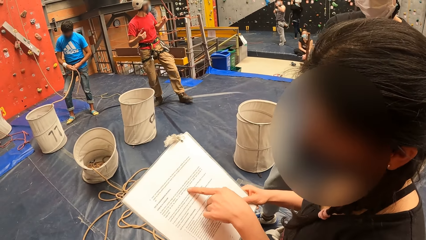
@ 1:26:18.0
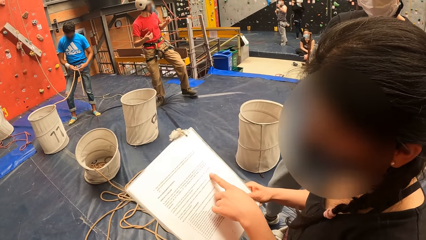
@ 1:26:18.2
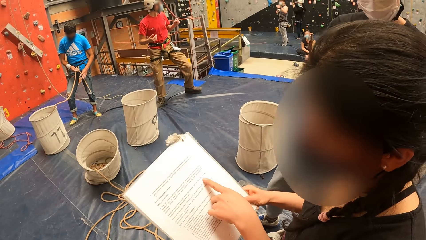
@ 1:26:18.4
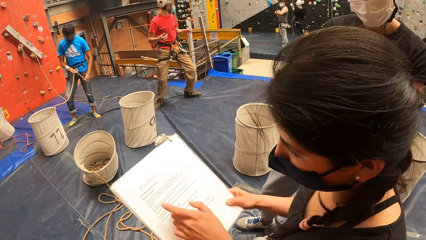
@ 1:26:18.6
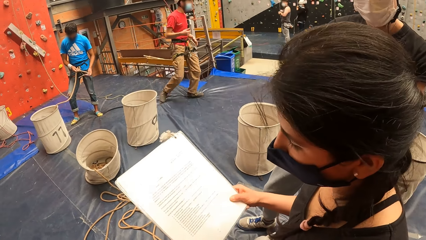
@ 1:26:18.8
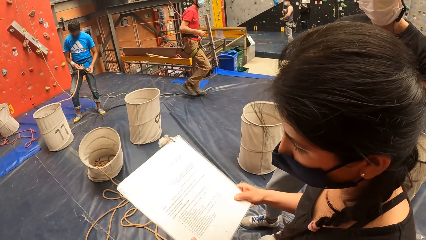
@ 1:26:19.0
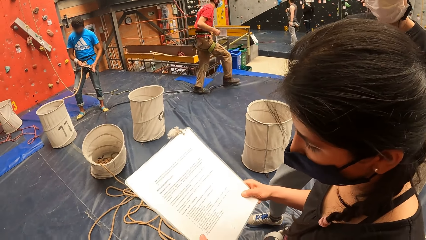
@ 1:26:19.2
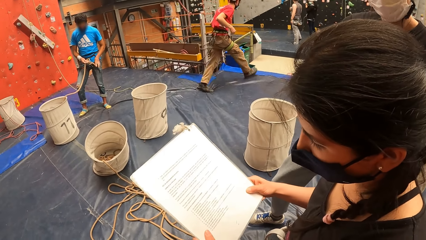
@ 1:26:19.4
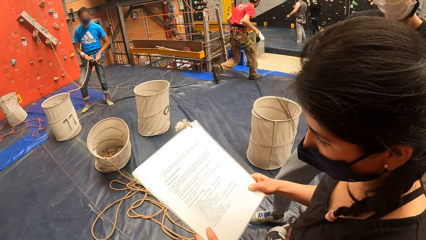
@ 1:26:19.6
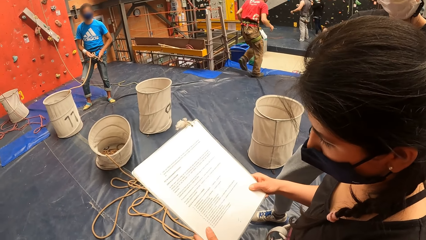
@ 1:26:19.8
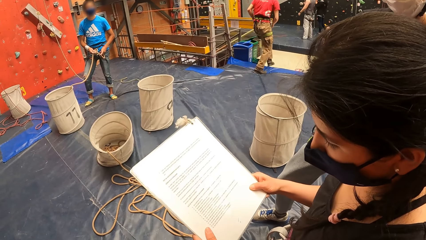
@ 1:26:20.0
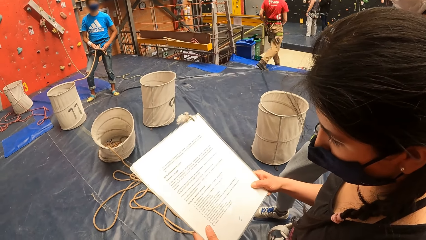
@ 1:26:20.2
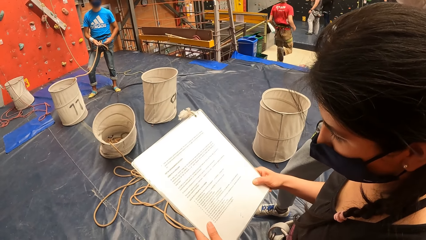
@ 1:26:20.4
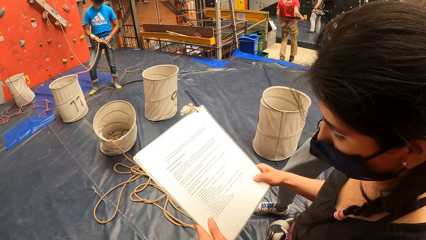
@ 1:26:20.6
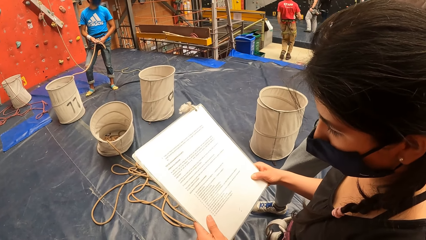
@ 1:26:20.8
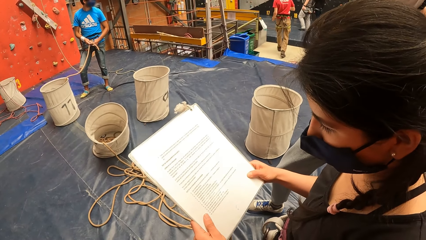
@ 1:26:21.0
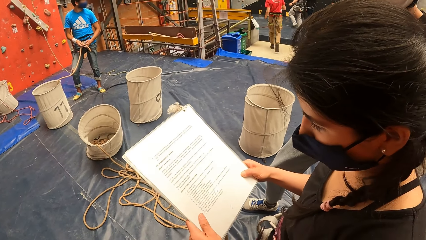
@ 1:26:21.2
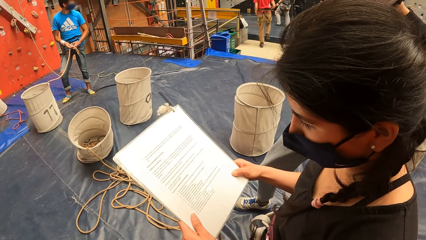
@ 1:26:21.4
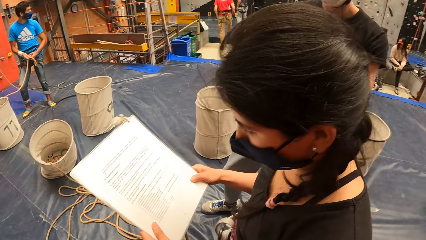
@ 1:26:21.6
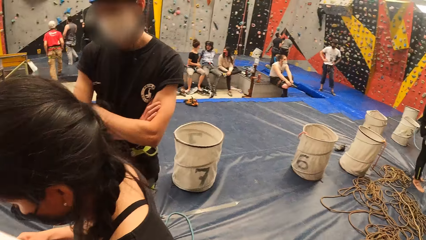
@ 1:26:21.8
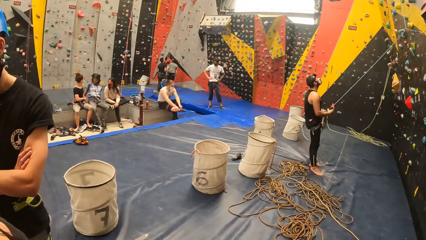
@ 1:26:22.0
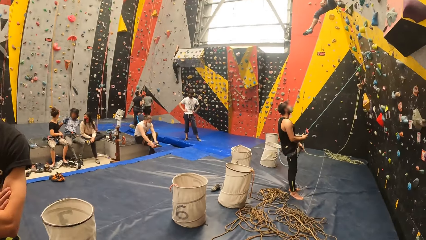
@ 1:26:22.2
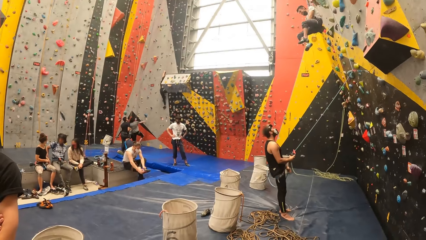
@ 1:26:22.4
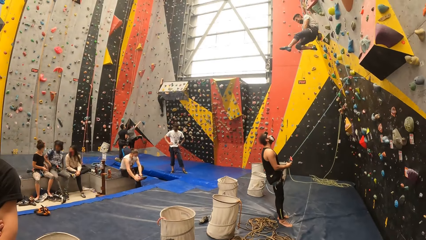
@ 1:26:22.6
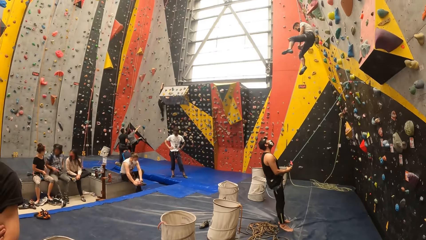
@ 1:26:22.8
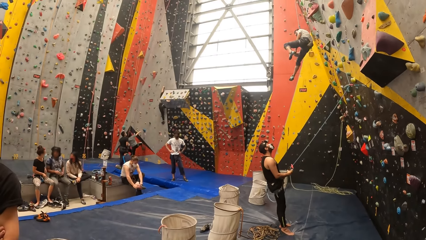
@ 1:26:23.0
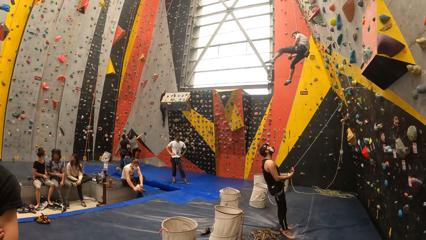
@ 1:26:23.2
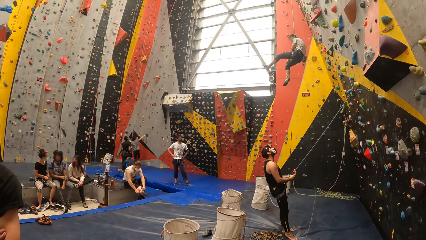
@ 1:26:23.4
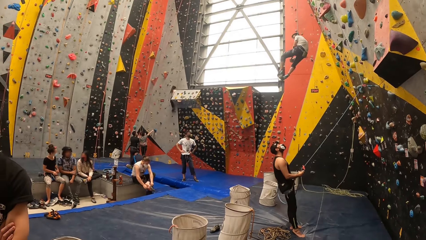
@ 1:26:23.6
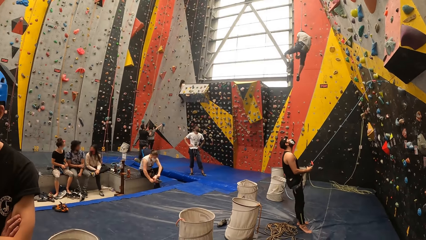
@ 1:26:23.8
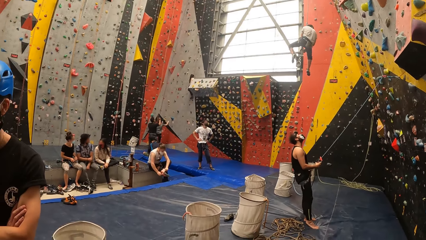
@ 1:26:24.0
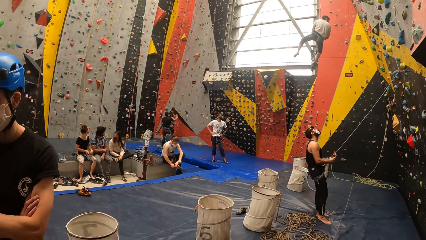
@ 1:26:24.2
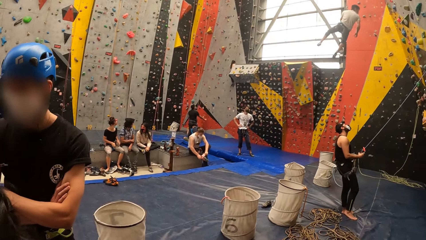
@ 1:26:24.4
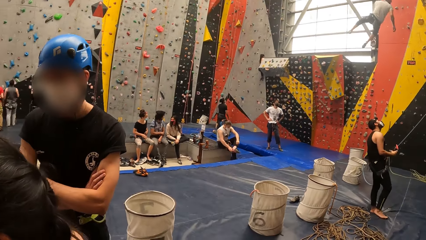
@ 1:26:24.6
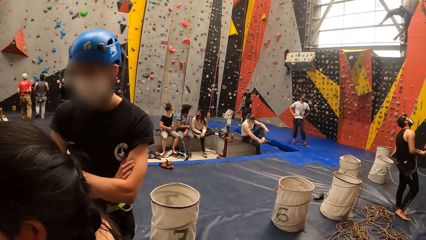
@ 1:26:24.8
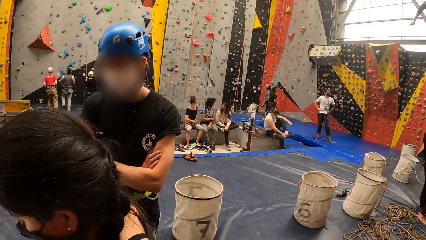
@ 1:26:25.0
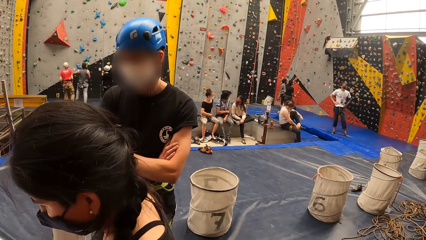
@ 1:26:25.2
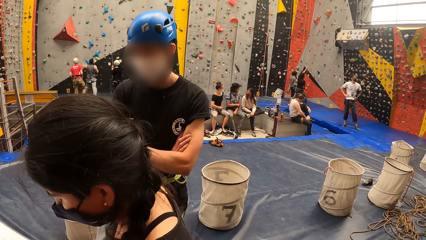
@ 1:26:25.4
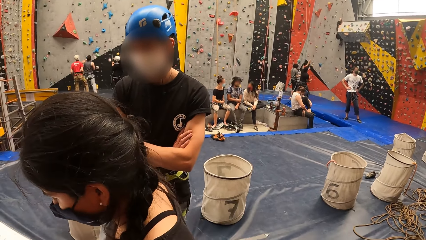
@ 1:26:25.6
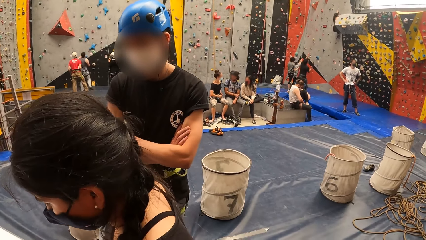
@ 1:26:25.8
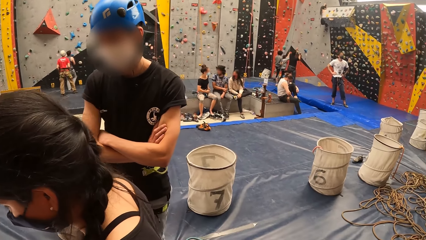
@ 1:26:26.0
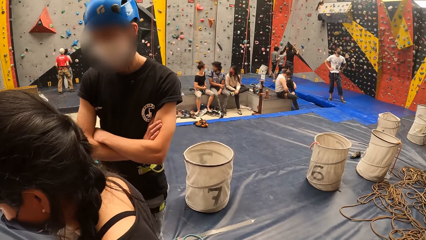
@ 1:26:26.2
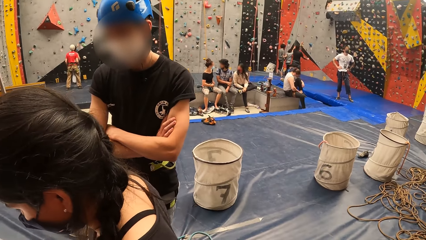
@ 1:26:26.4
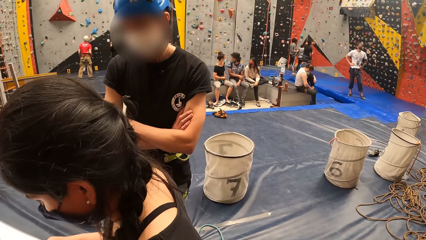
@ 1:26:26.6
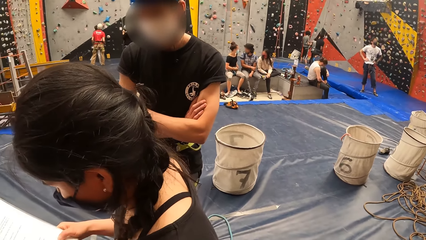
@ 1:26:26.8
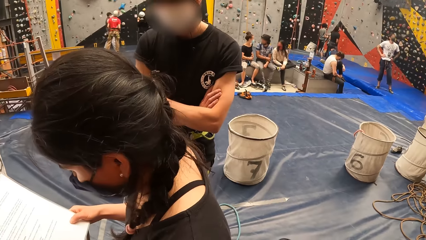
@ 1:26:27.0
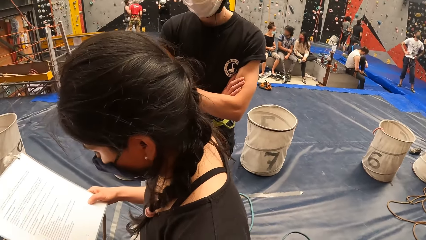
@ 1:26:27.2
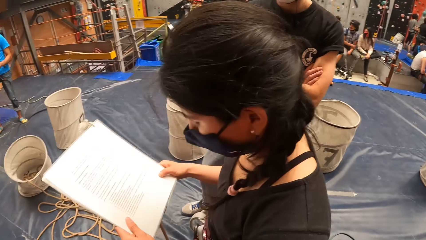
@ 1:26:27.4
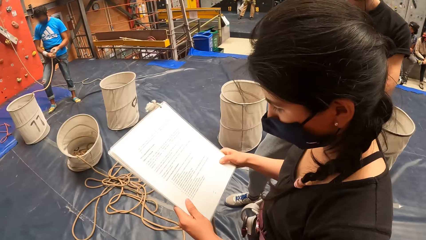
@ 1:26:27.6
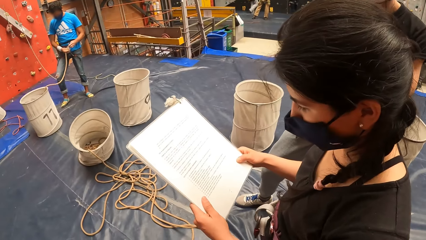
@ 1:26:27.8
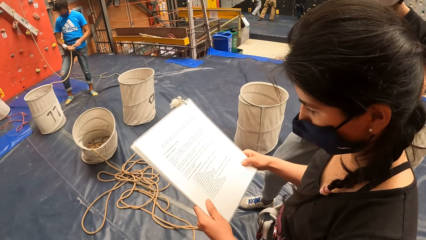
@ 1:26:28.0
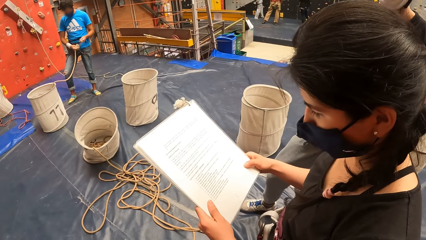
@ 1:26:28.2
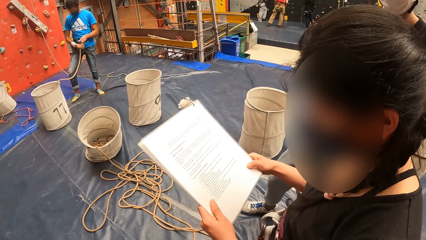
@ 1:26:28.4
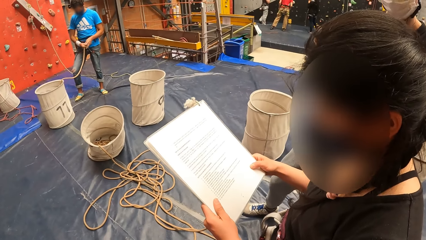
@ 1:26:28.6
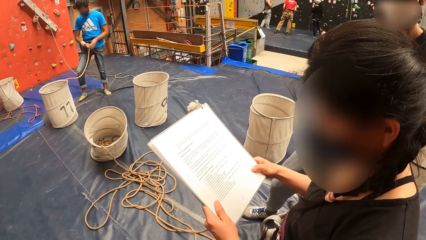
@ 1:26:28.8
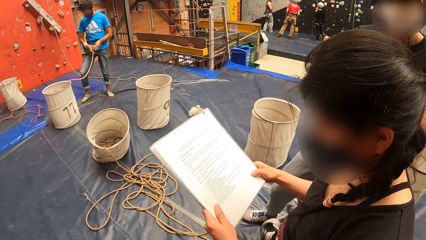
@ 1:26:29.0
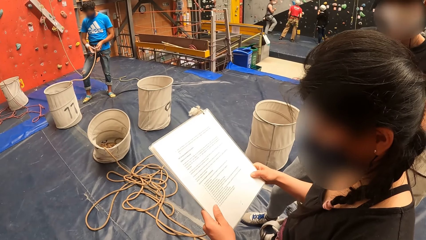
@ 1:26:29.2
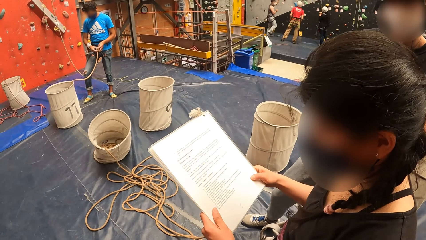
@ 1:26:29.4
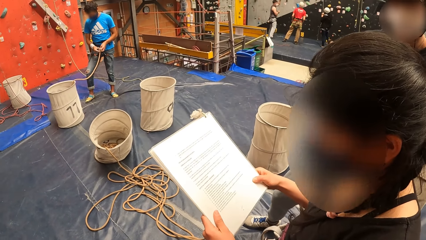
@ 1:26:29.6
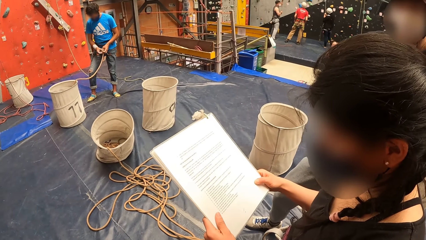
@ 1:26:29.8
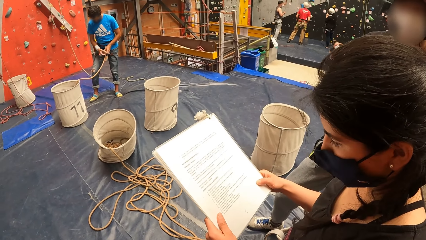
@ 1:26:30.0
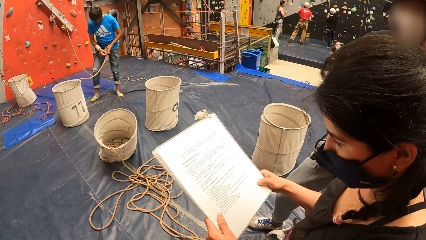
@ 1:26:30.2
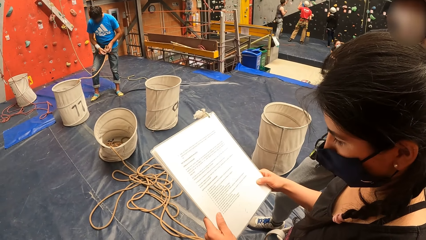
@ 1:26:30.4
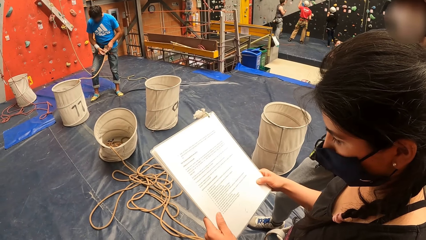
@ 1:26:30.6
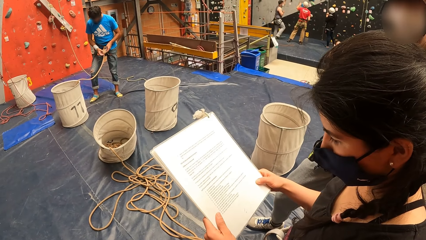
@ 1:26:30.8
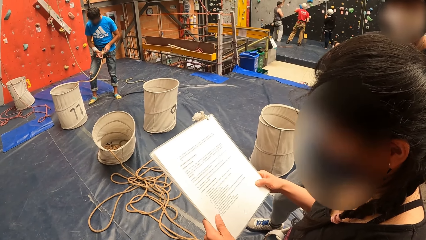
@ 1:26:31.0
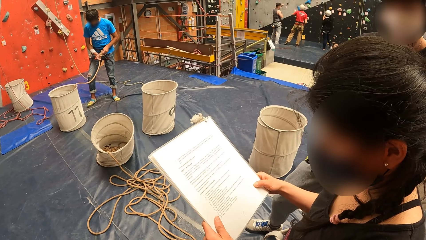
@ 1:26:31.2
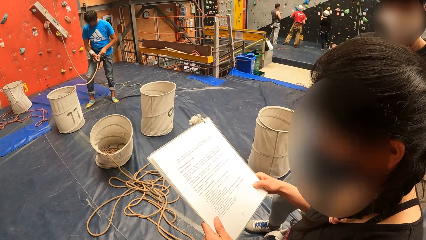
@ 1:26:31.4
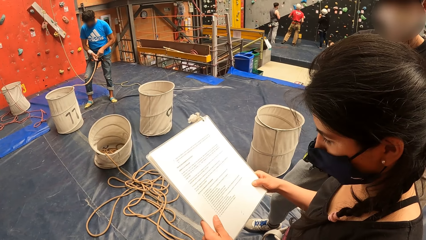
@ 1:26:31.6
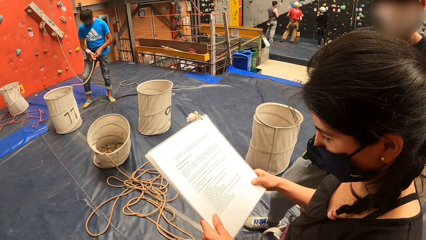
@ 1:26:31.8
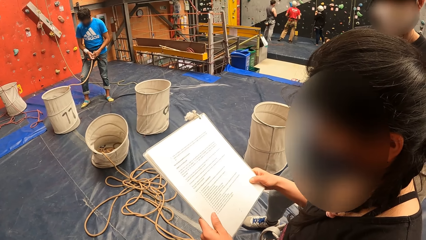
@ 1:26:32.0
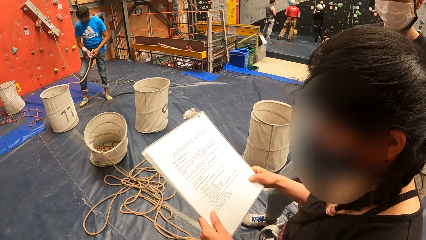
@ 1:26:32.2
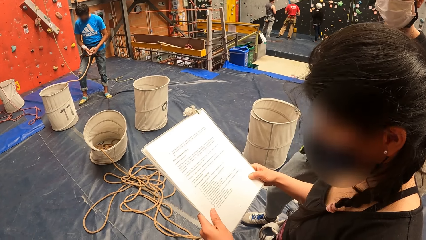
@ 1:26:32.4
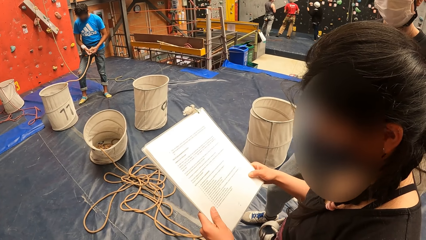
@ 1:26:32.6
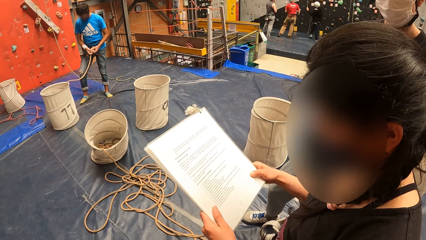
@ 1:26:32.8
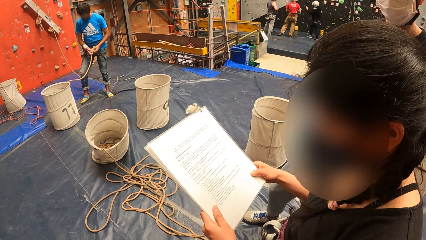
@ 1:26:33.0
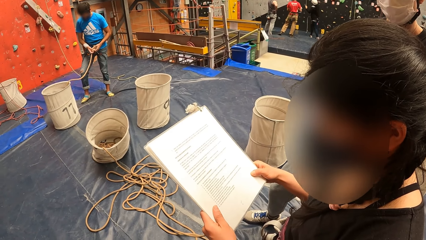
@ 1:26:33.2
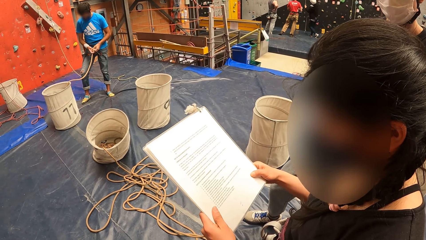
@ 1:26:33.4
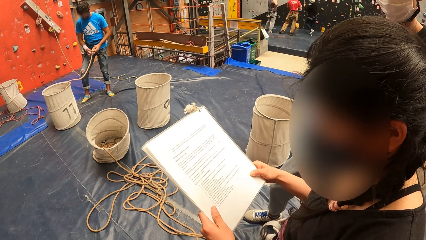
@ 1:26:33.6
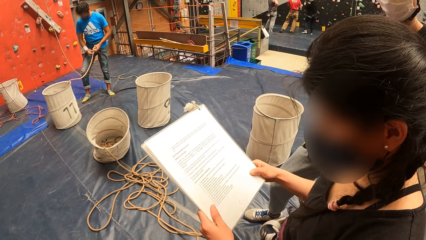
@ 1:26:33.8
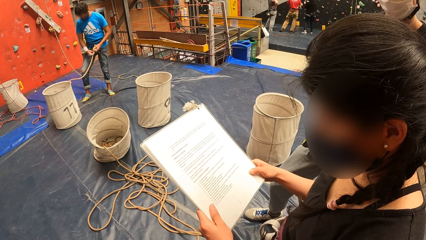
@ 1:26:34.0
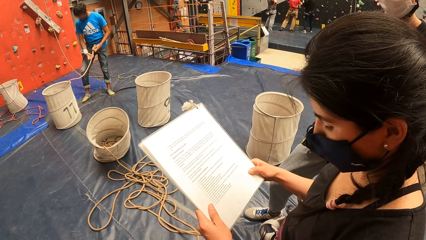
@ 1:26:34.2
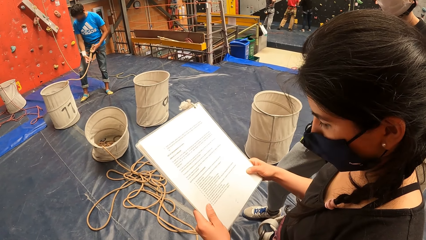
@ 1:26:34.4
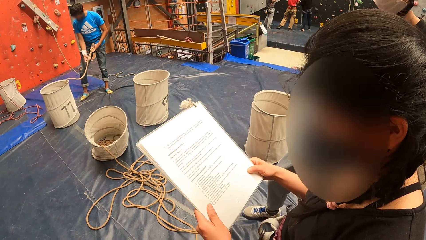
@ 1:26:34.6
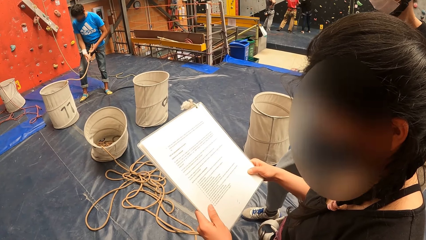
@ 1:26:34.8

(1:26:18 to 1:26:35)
The woman points at a paper and nods. The camera wearer looks around.
